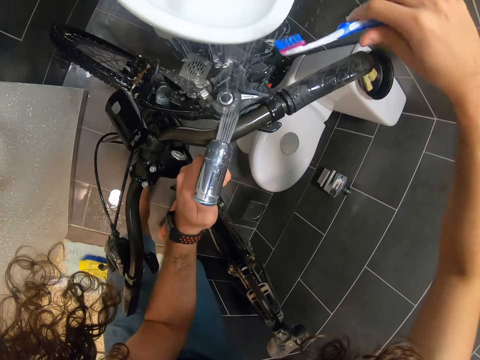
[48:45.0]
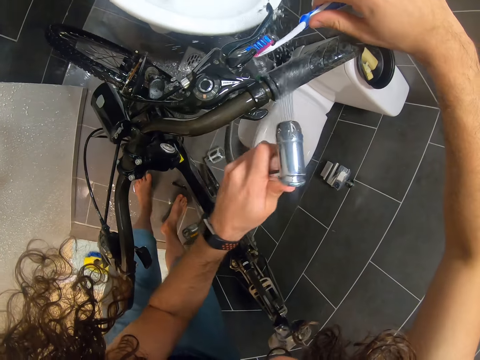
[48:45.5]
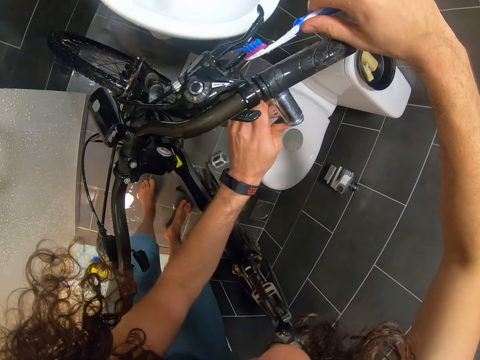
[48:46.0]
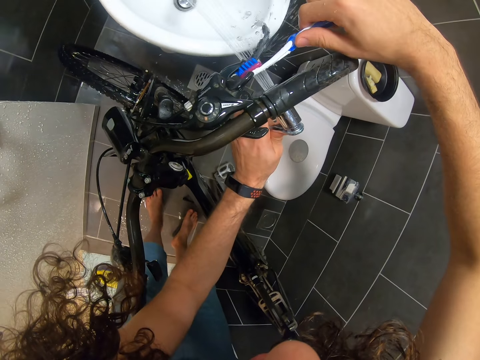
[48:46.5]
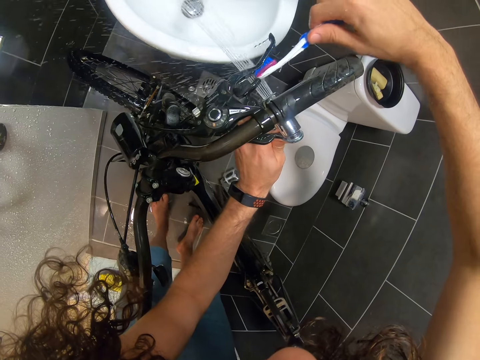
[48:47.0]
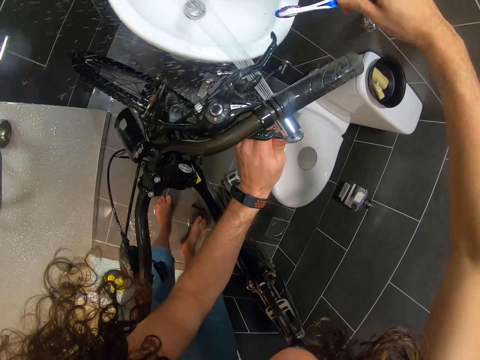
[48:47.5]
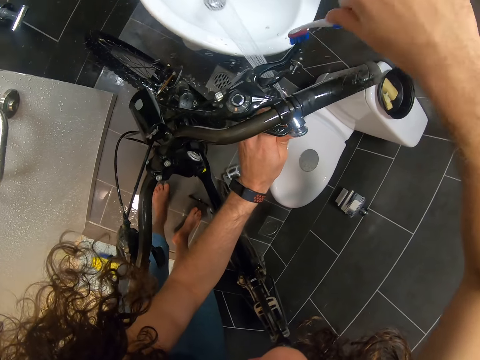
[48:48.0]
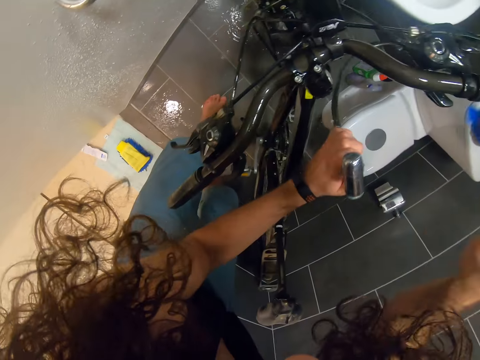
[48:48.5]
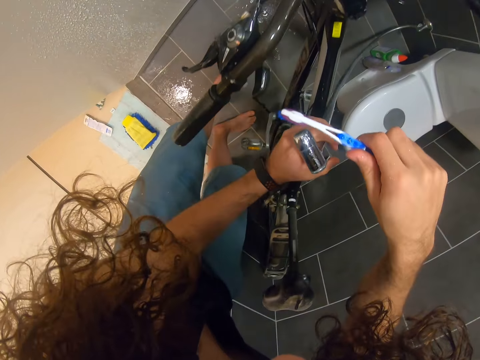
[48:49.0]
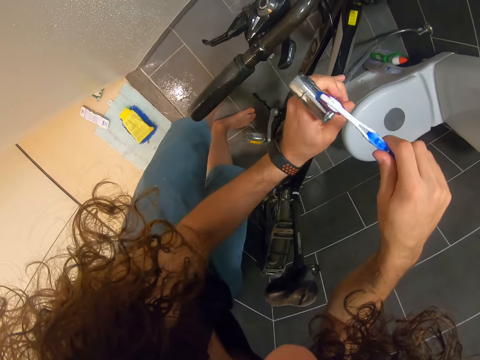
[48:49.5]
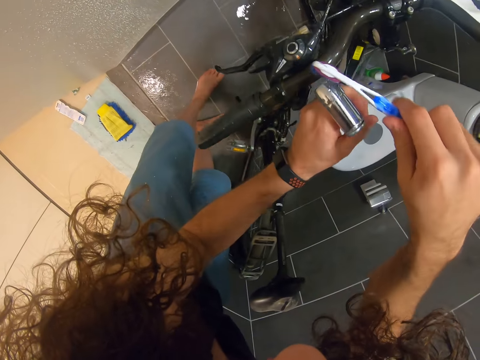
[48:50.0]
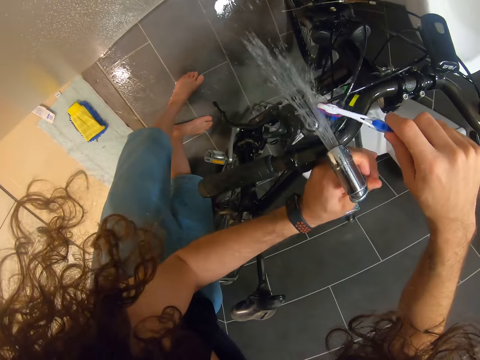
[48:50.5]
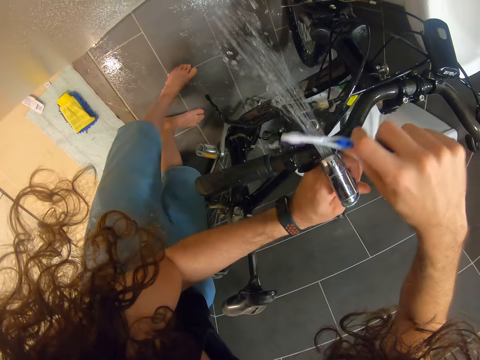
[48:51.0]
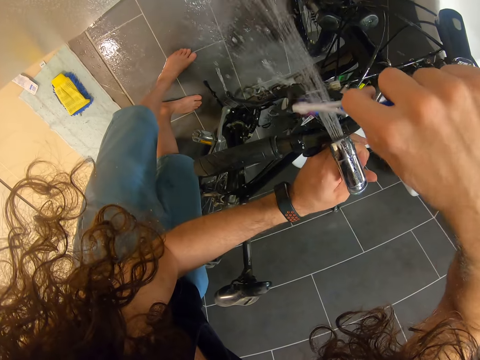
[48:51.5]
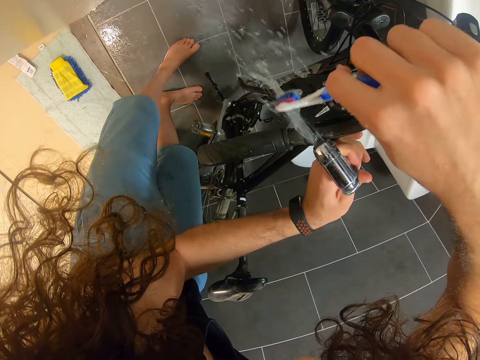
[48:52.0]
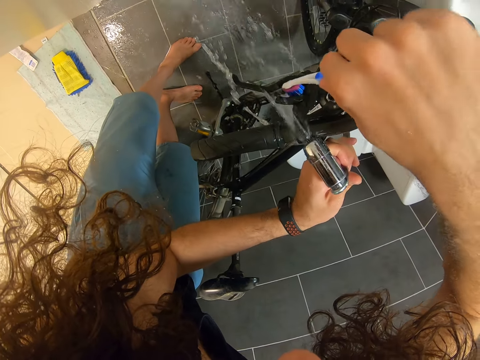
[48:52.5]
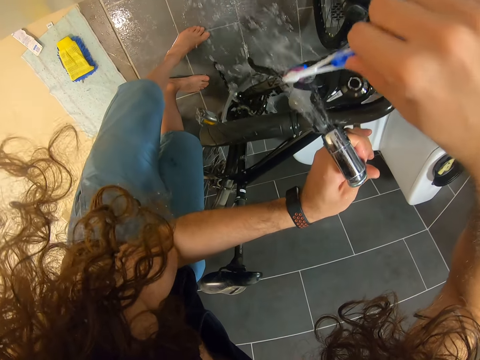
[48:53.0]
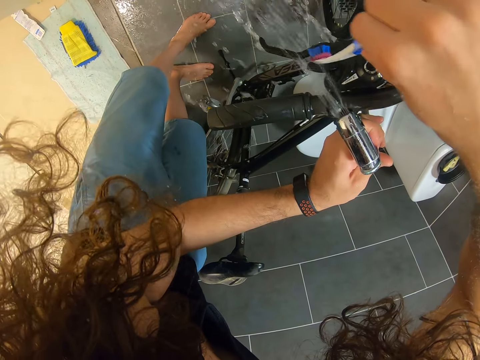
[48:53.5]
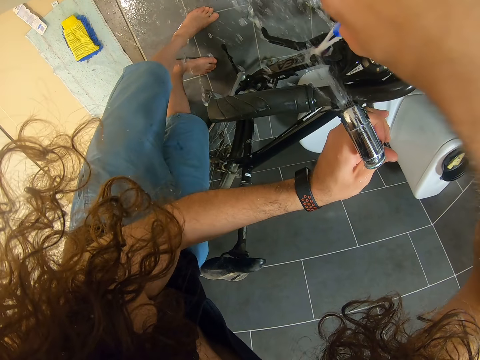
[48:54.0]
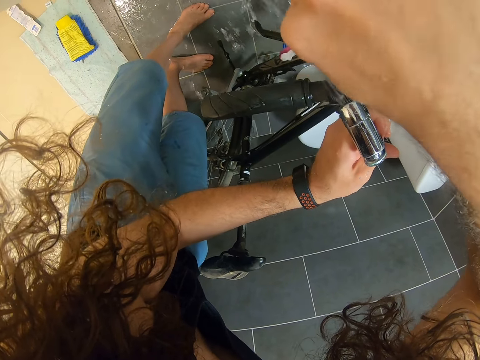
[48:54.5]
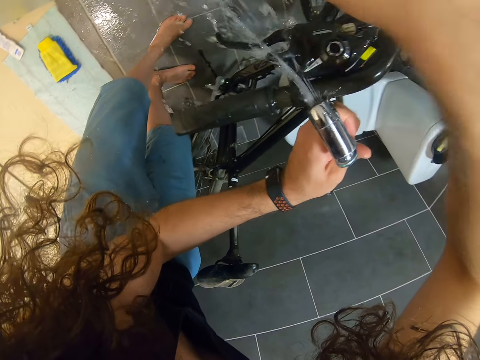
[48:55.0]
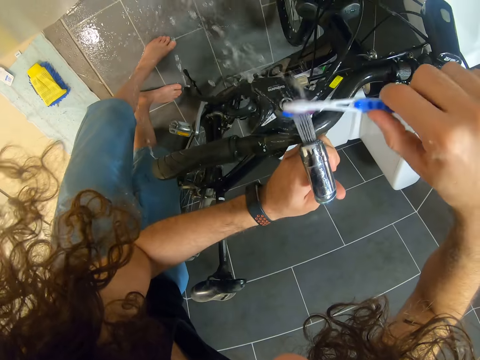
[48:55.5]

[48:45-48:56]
The camera wearer stares at the bicycle. They rinse the bicycle.

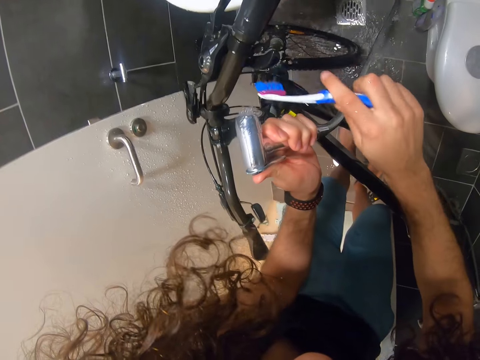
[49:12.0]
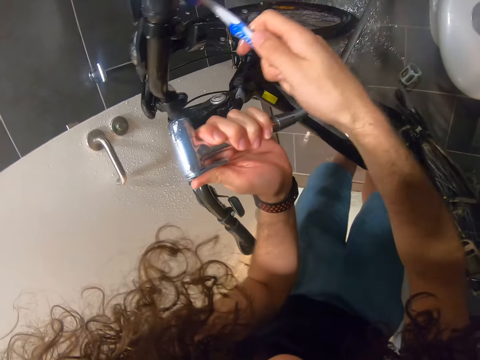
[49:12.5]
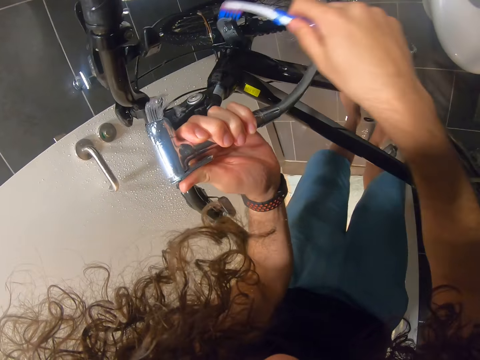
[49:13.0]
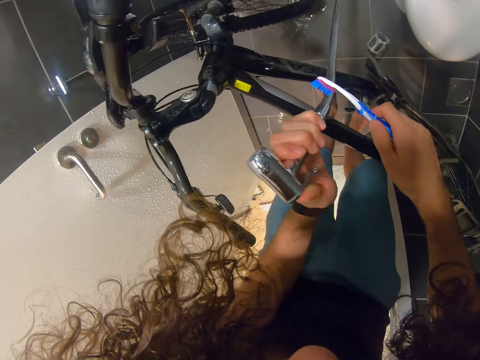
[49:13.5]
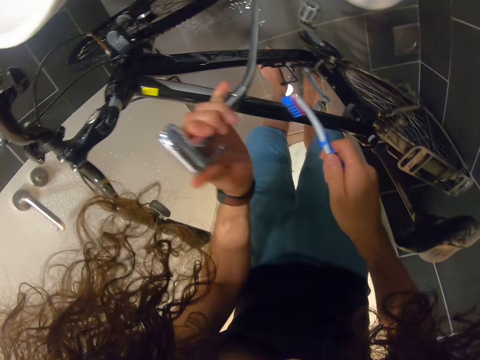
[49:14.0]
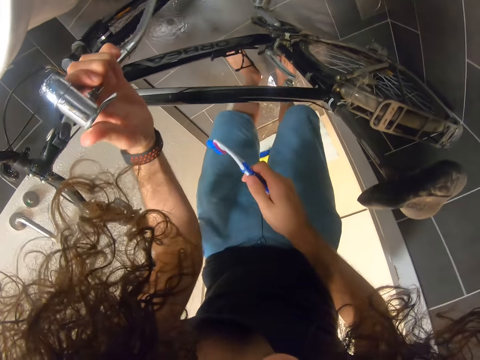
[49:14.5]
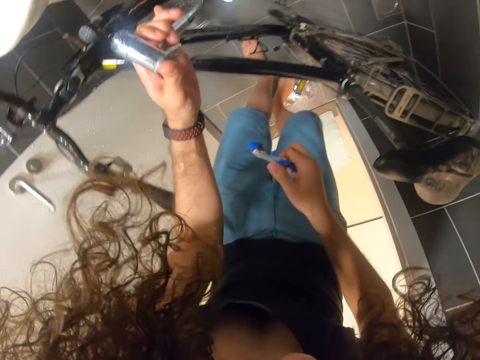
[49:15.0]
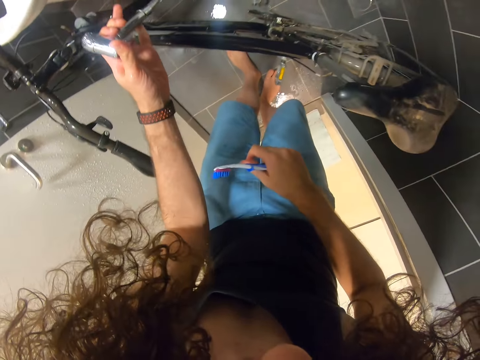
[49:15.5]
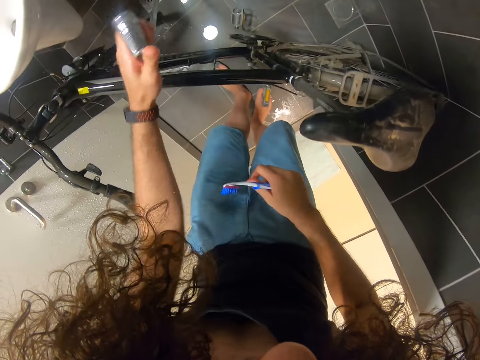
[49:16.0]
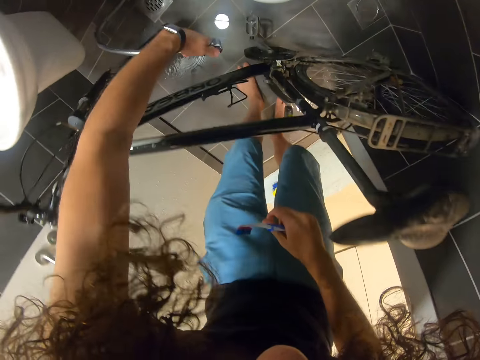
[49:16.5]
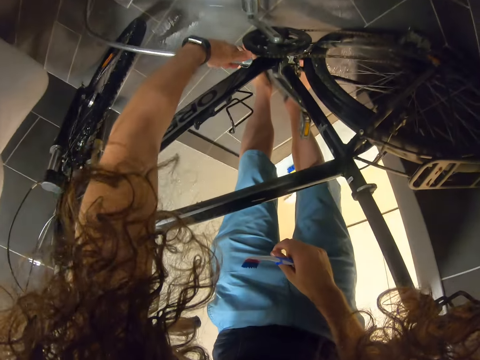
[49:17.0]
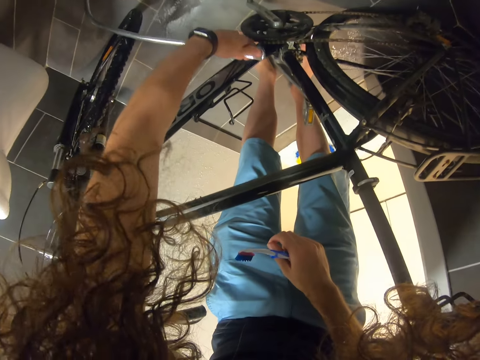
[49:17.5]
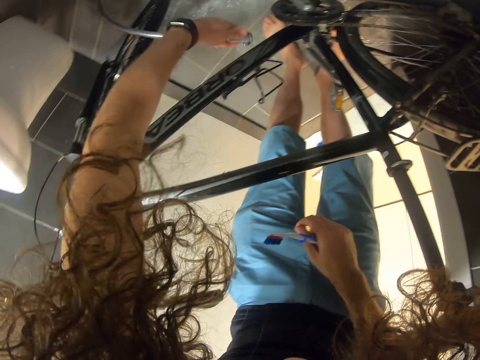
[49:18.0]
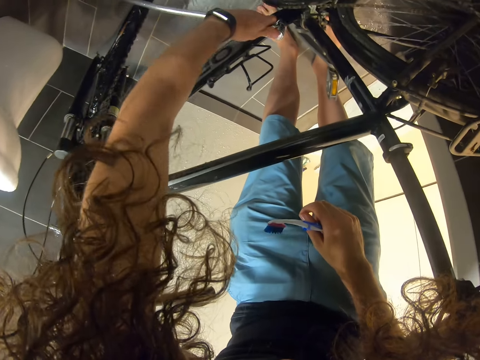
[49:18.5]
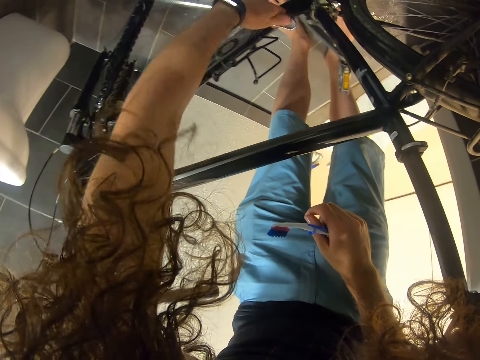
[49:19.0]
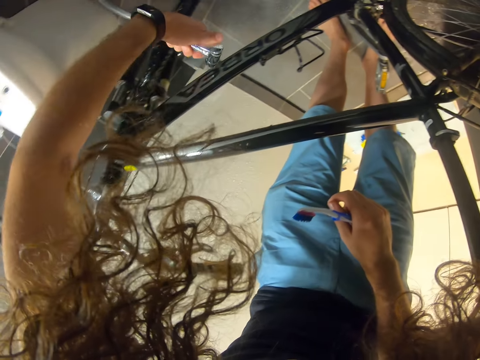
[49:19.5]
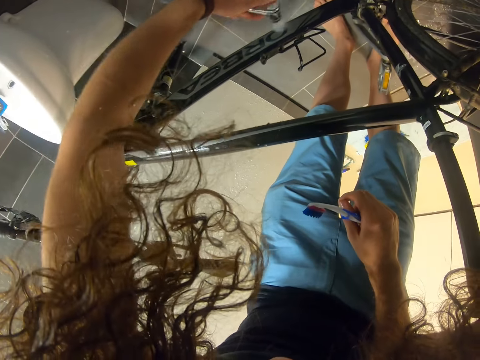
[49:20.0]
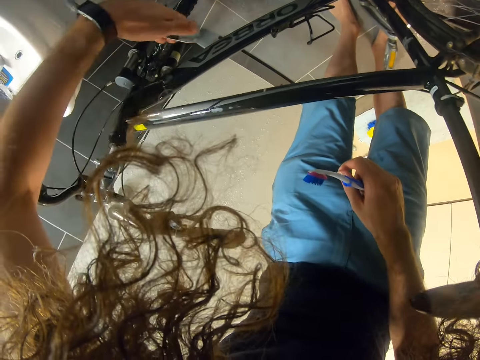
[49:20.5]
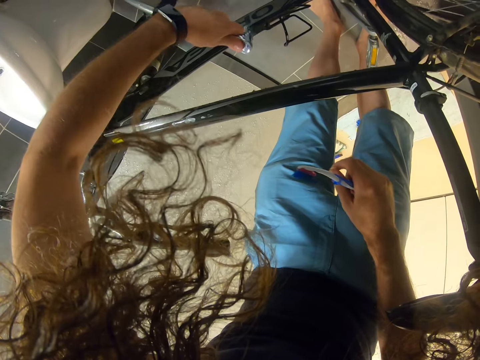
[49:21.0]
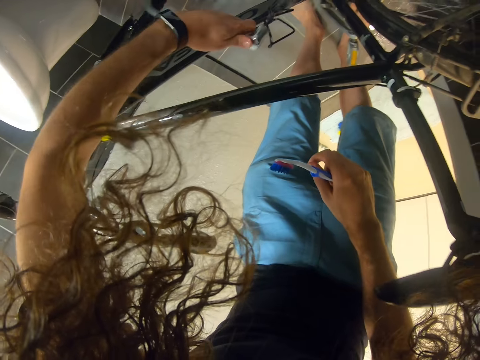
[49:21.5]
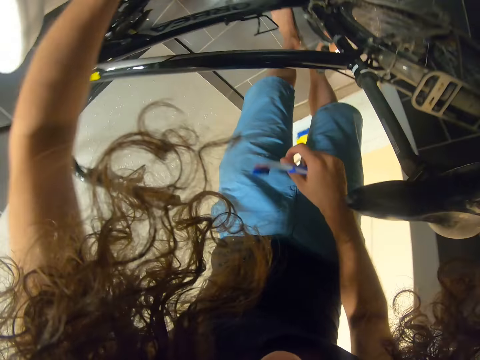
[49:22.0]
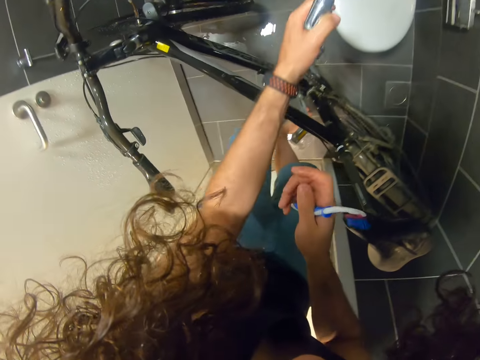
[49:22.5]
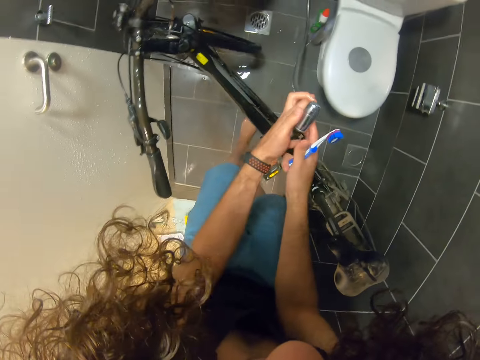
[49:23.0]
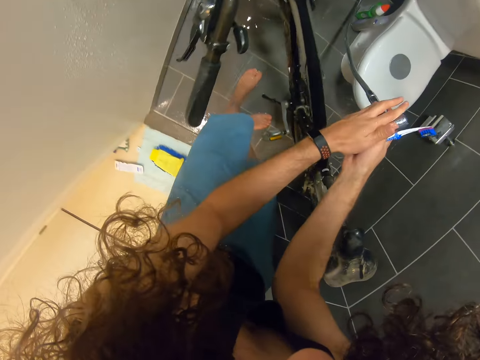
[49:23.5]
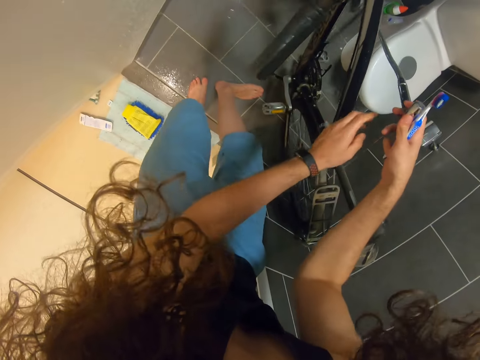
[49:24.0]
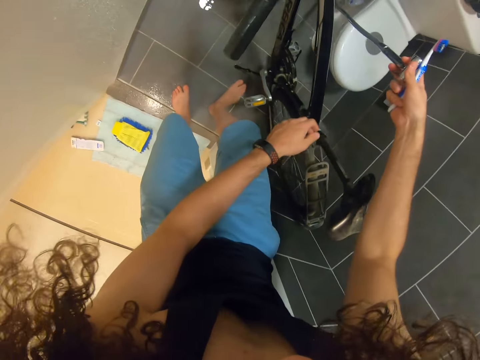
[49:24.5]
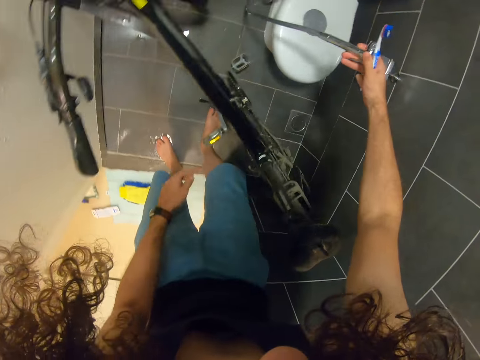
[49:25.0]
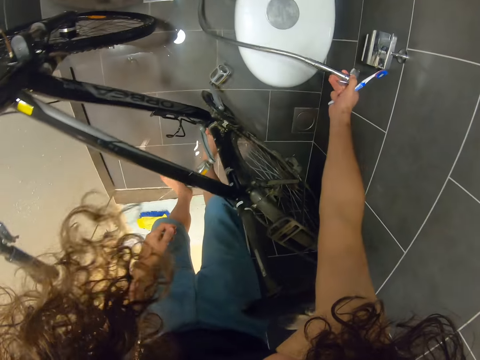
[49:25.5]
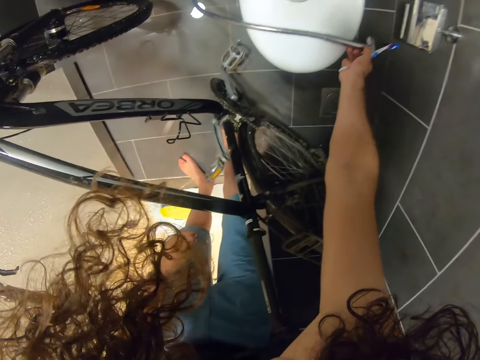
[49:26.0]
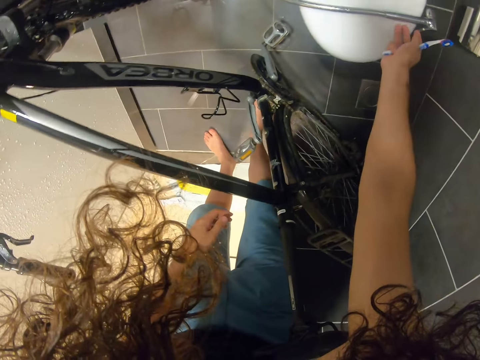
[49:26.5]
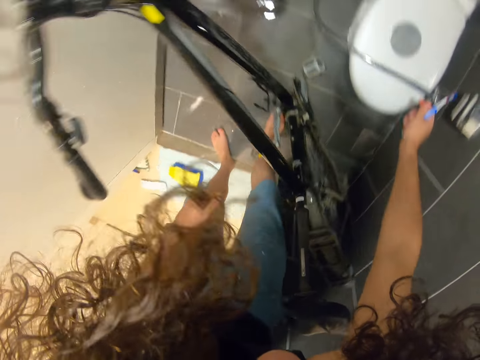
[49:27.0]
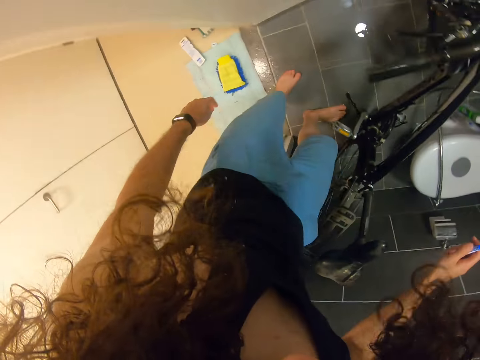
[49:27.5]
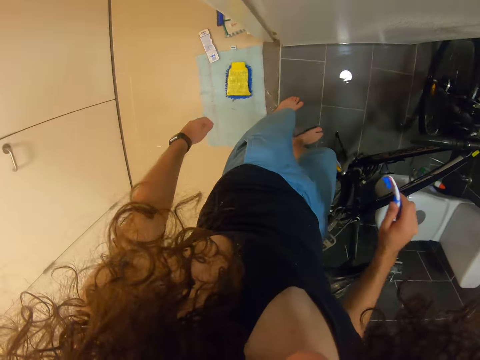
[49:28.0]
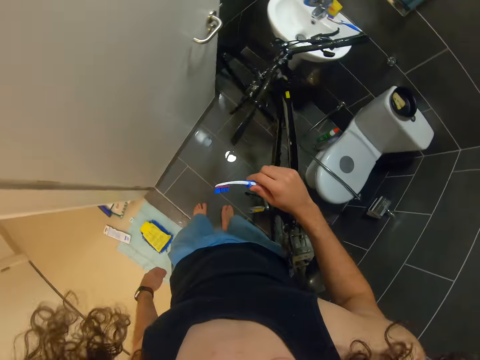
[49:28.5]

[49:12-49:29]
The camera wearer checks the bicycle. They rinse the bicycle. They hold the faucet with the right hand. They drop the faucet on a toilet seat. They look around.
